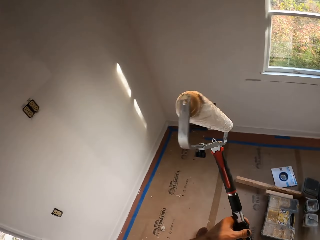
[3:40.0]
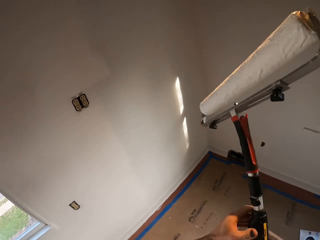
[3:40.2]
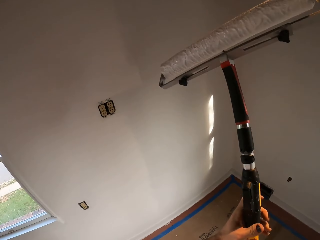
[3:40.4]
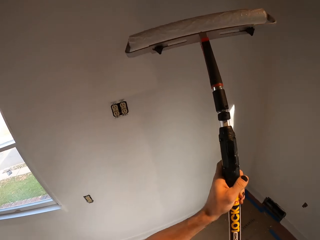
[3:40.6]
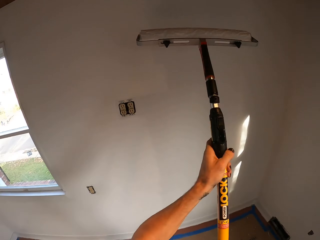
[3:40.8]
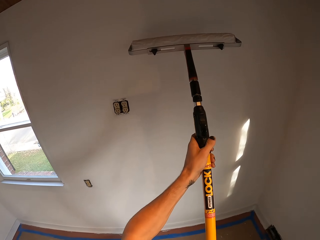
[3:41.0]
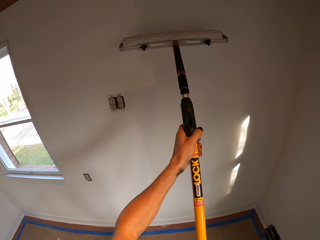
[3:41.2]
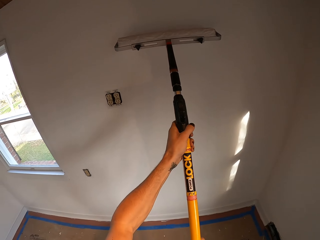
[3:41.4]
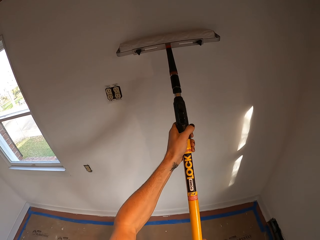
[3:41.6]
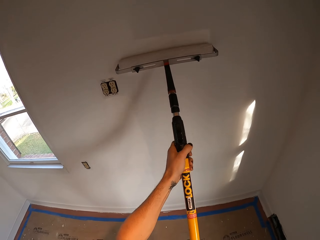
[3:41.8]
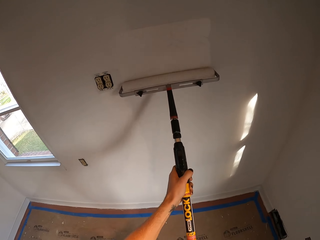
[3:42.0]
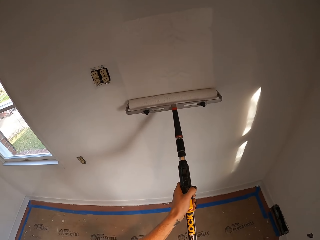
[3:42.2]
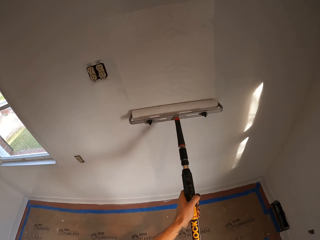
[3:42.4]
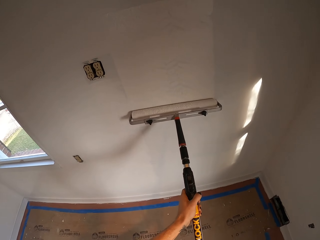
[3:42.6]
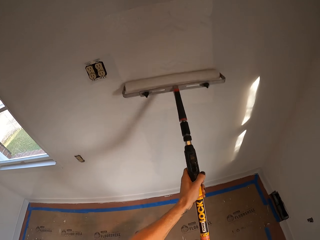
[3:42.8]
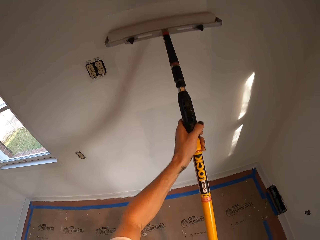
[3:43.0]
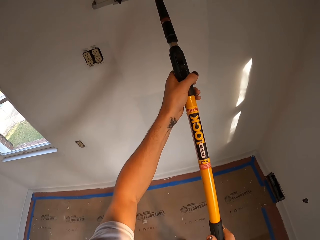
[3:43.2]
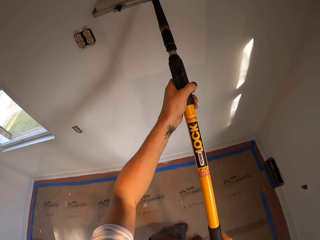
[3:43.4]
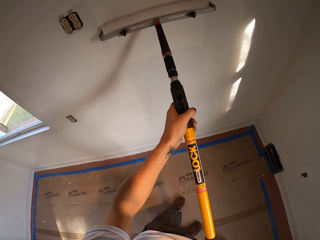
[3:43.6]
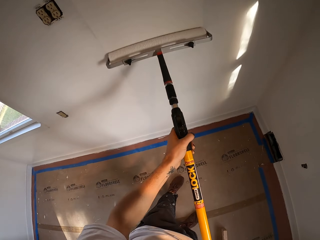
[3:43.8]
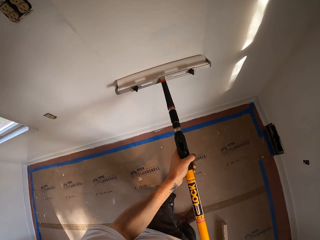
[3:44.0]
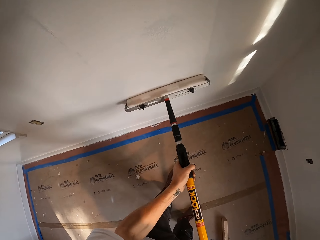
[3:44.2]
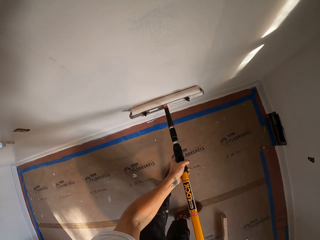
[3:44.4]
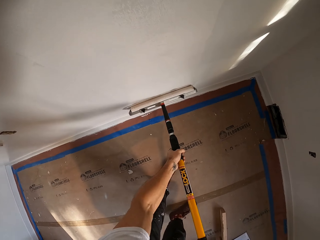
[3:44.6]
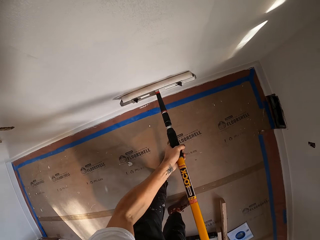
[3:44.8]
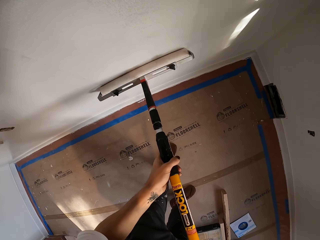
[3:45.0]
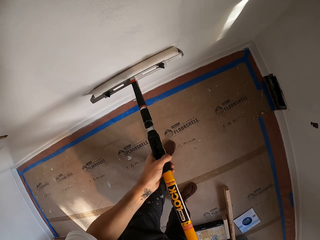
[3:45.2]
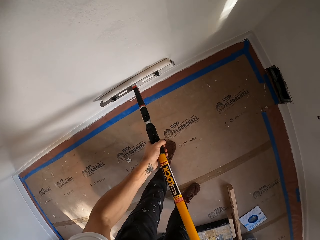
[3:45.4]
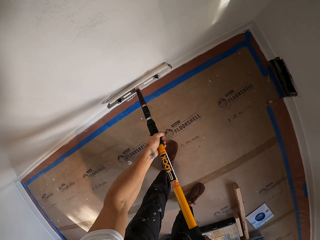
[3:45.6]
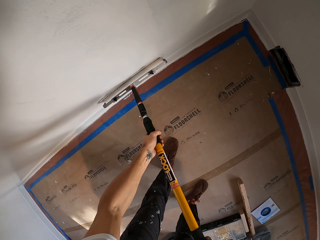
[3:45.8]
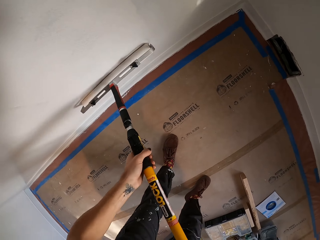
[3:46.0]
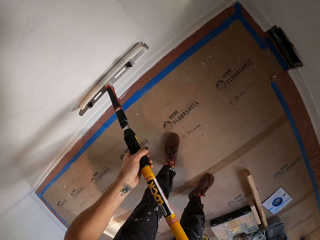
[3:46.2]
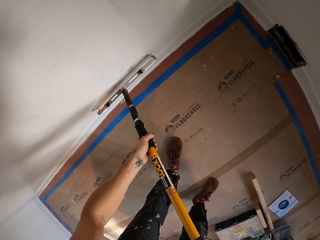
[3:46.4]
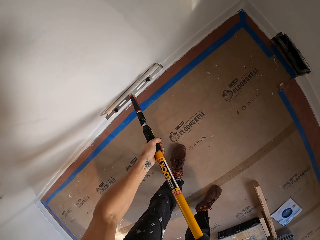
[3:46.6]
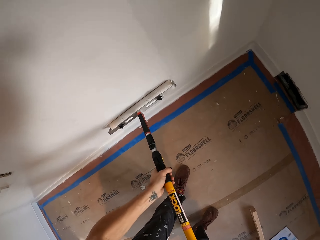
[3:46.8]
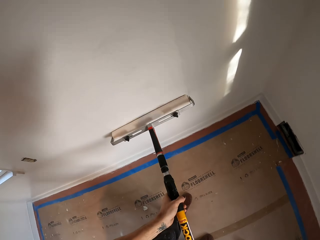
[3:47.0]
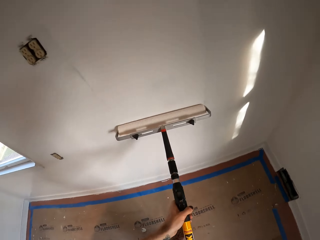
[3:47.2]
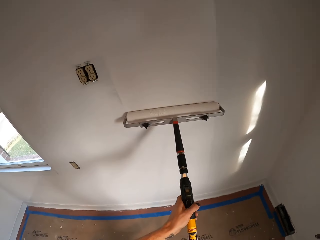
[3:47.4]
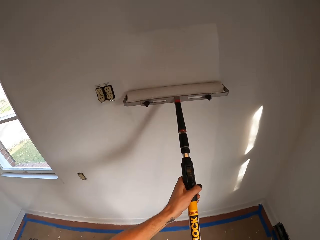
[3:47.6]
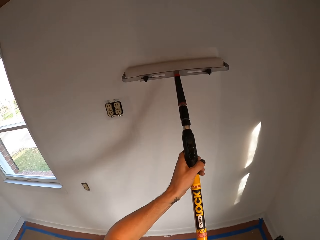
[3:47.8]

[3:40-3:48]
The camera wearer paints the wall with a roller brush.

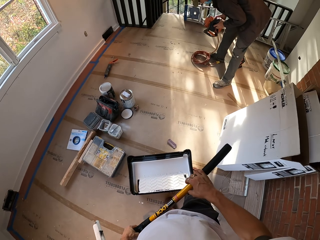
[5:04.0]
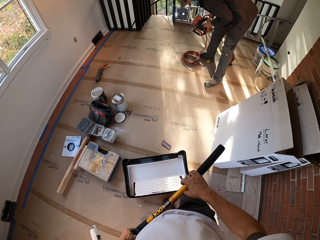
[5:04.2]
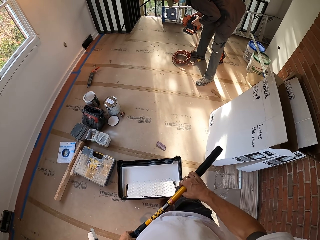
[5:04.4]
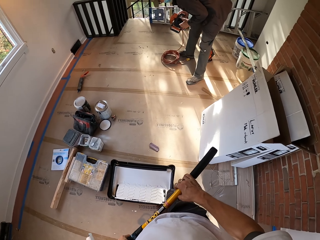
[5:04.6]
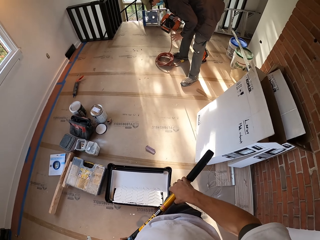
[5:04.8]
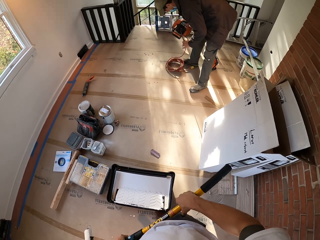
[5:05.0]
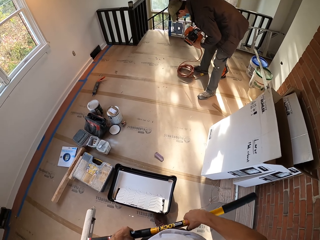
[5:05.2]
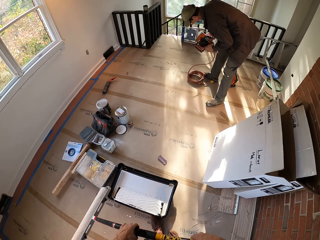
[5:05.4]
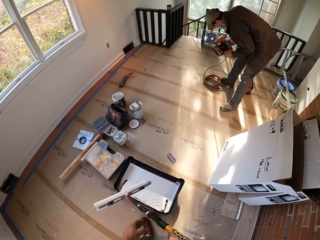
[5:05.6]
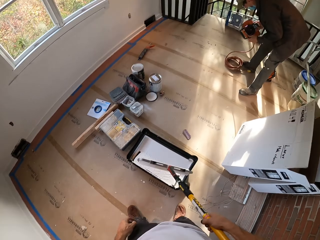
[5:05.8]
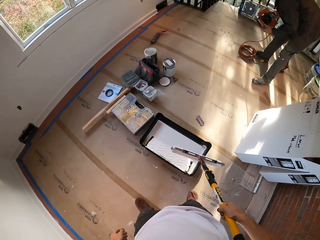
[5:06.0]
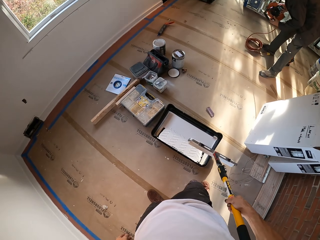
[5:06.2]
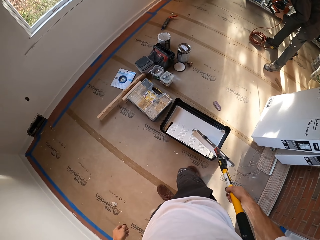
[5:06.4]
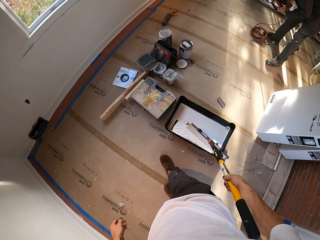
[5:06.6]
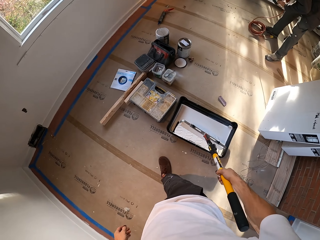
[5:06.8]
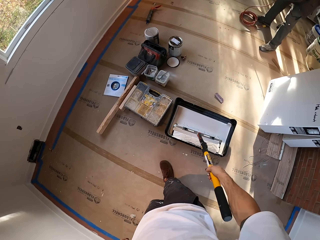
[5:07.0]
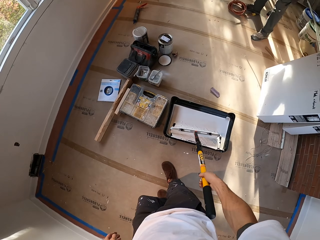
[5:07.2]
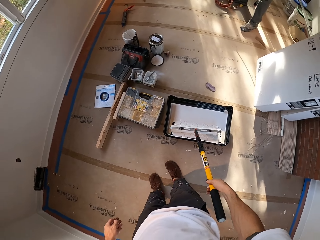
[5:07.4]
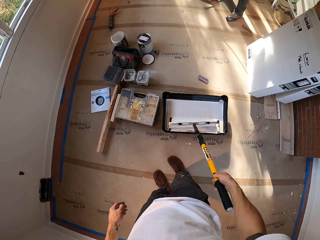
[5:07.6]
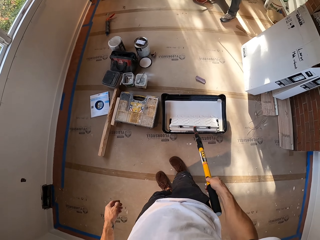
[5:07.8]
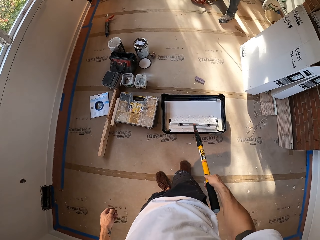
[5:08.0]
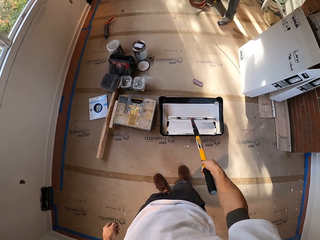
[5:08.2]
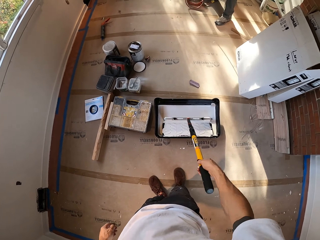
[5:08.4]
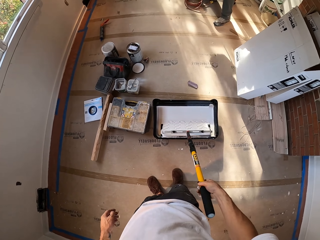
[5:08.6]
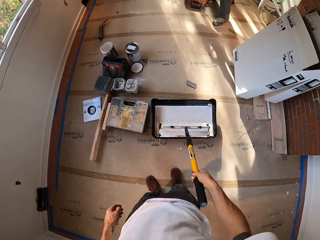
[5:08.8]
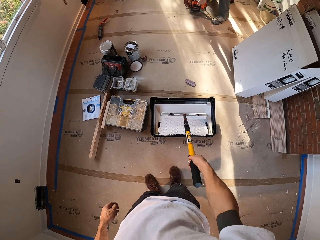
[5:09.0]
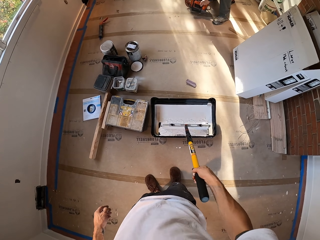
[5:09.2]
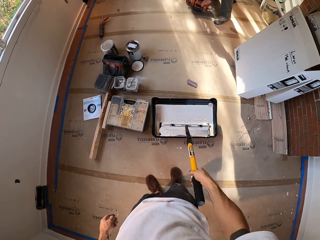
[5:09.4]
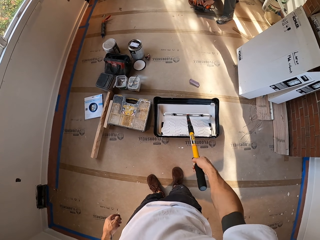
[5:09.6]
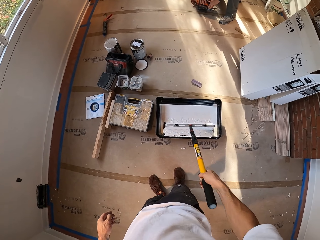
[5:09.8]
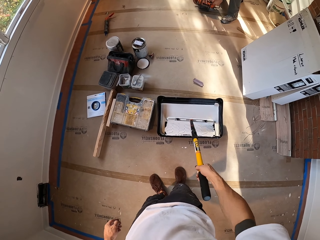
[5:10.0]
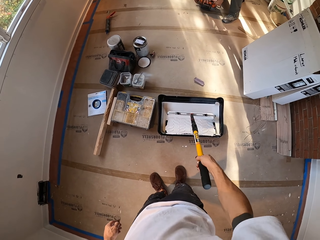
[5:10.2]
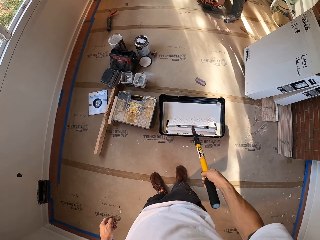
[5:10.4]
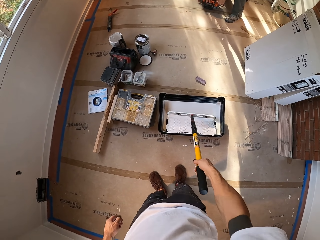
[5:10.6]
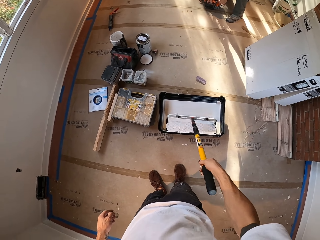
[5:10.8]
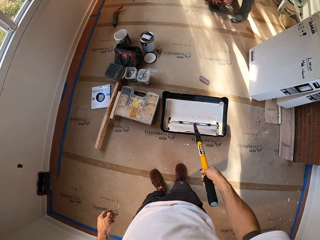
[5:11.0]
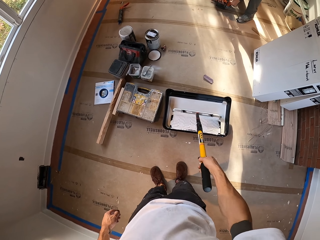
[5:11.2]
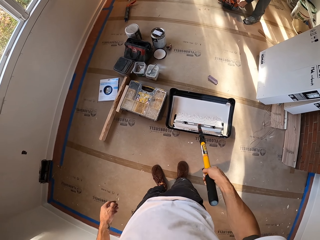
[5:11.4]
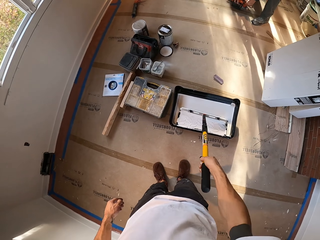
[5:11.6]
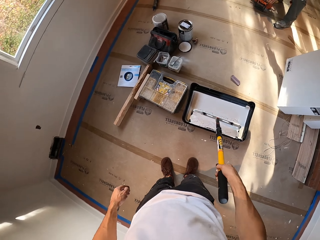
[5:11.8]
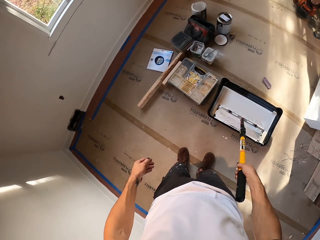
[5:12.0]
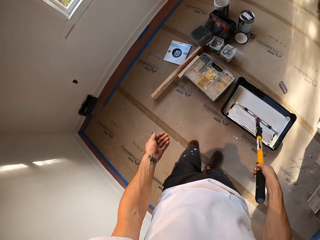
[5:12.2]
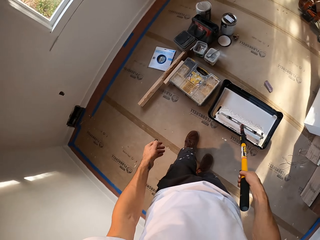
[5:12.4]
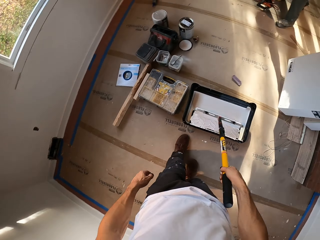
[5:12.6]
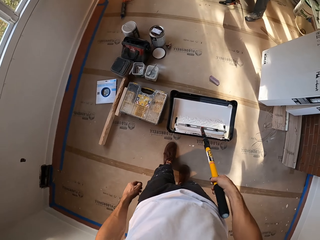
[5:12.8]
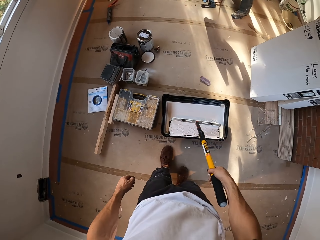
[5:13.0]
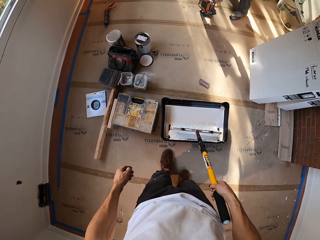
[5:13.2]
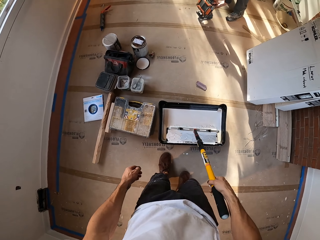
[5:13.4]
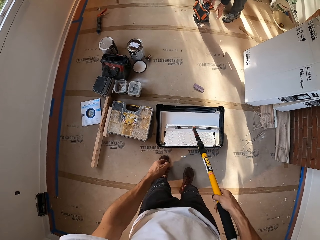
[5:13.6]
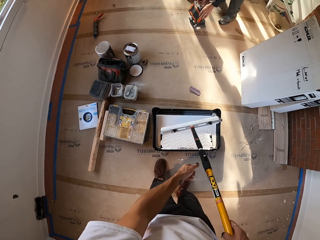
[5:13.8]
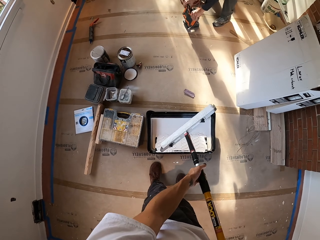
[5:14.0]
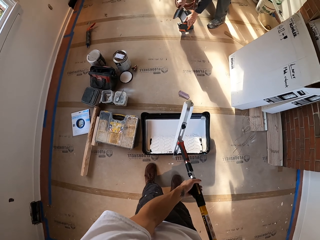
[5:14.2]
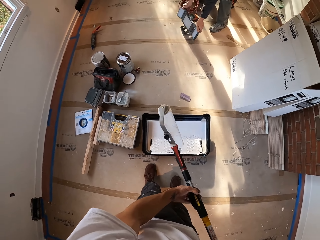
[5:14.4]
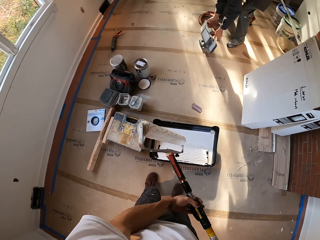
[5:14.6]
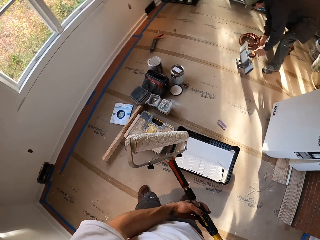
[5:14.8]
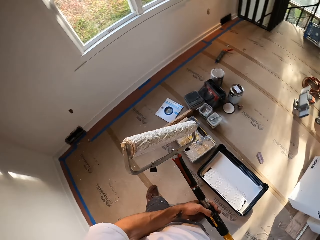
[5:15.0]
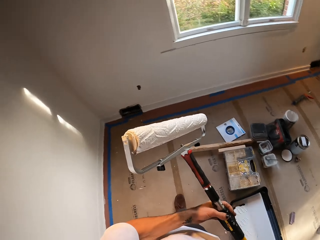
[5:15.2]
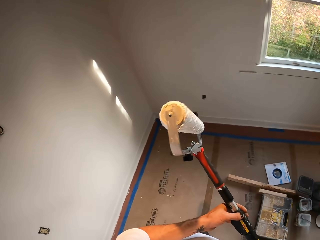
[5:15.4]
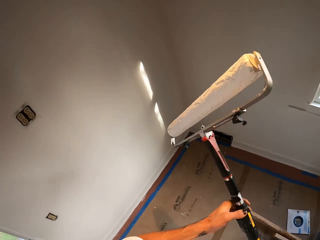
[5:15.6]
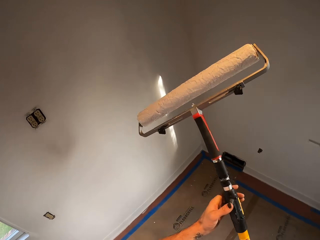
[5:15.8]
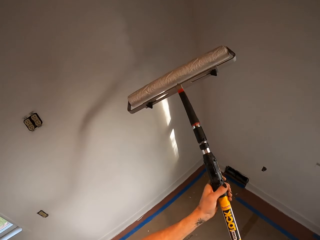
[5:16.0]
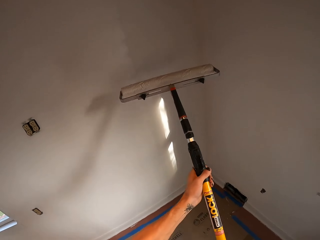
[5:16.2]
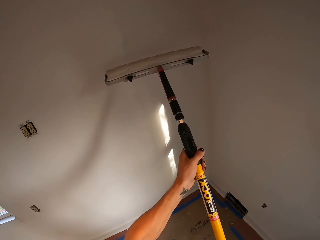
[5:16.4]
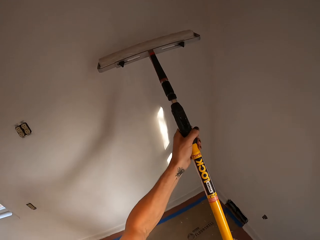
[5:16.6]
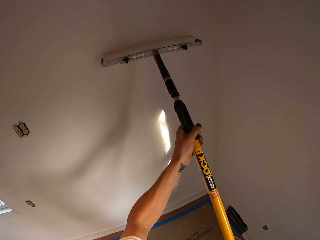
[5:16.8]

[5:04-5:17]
The camera wearer pushes the painting basin with his legs. He dips paint into something. He rolls the roller brush. He paints the wall.
